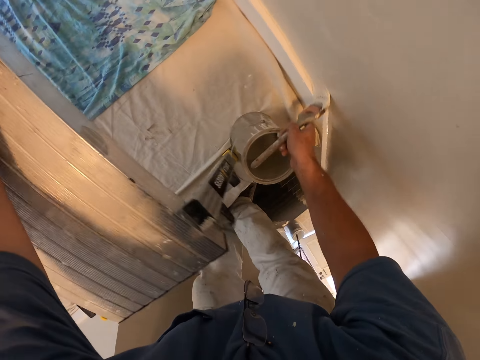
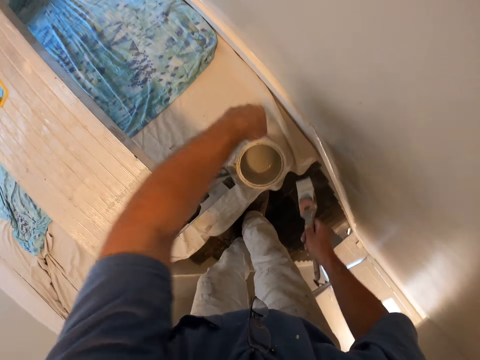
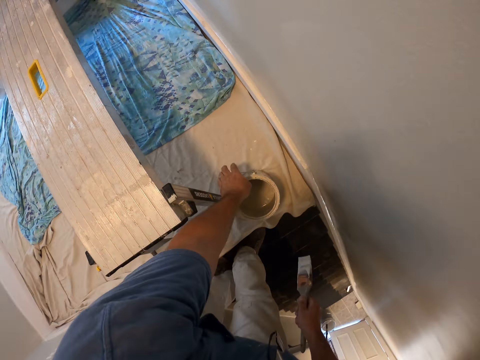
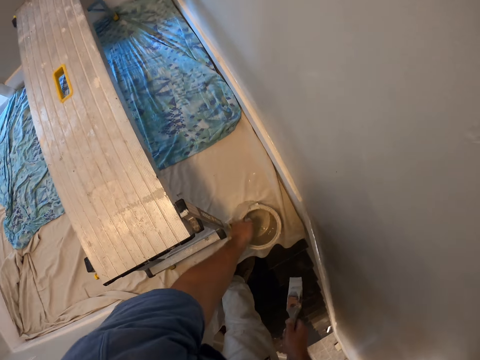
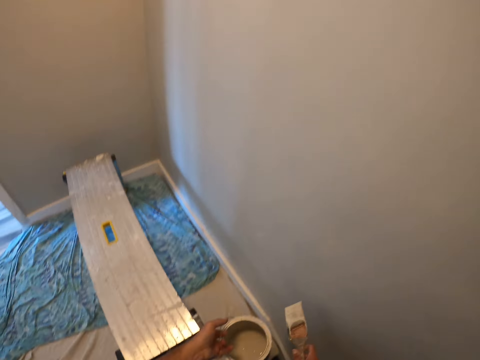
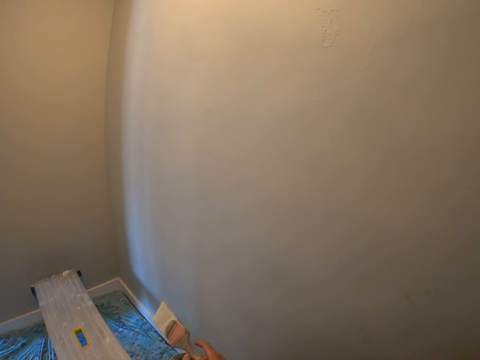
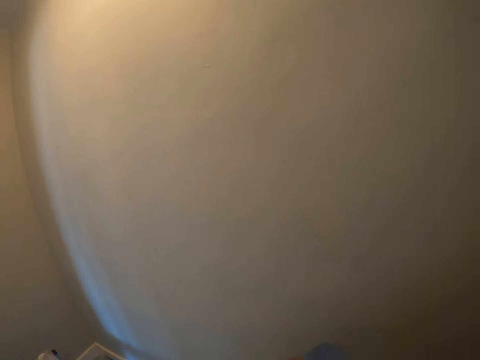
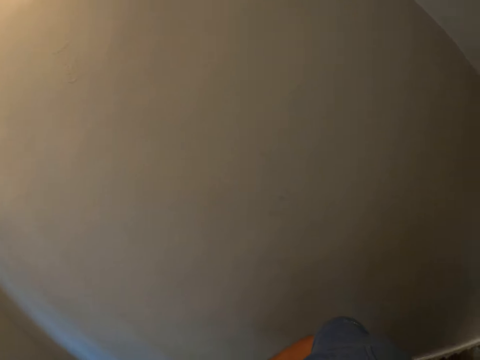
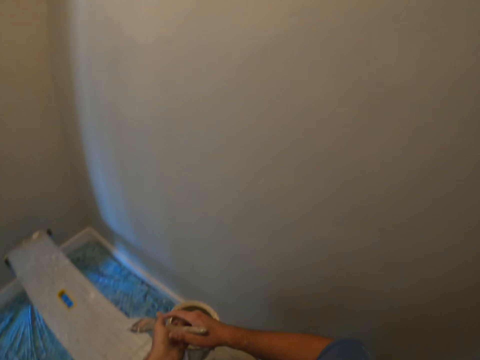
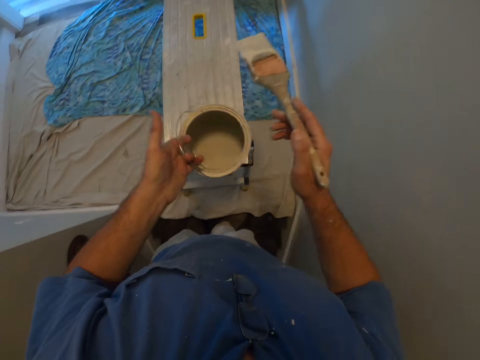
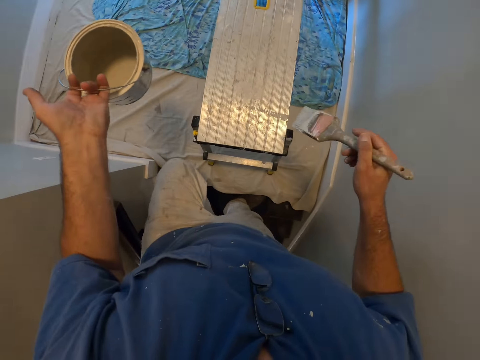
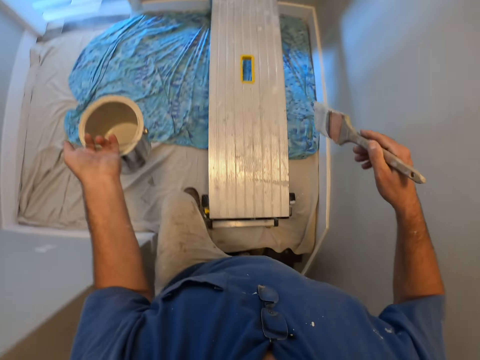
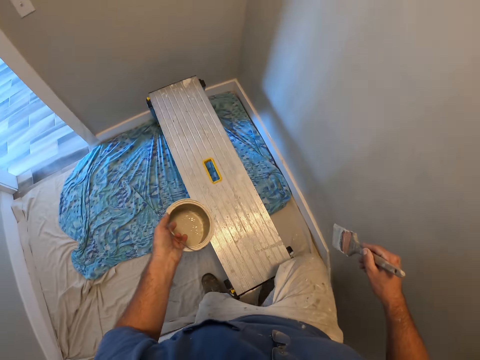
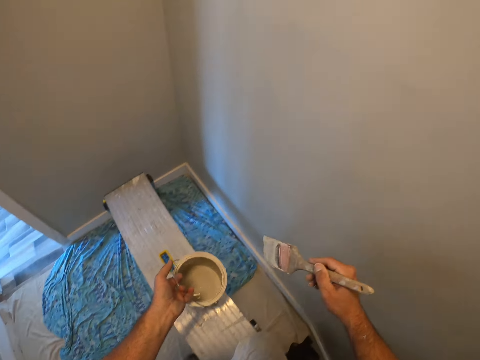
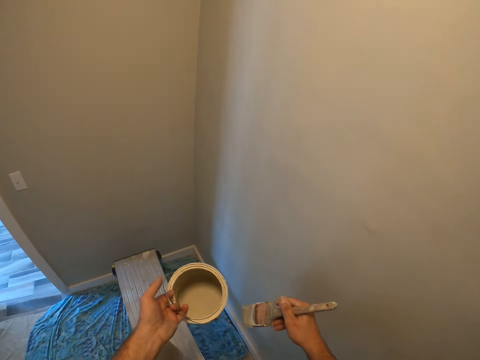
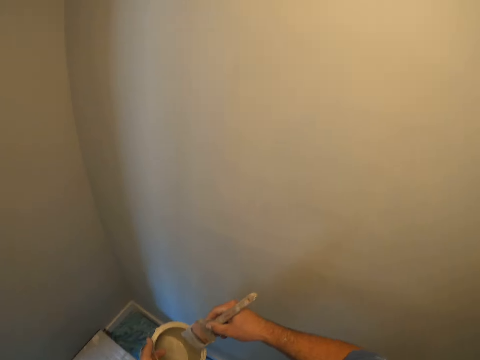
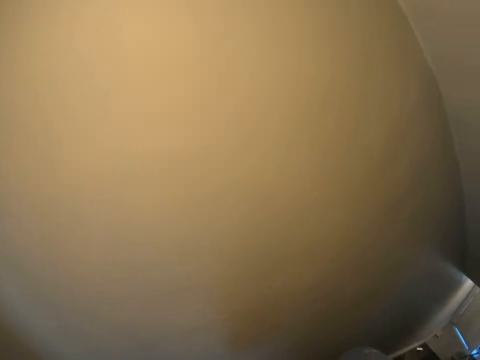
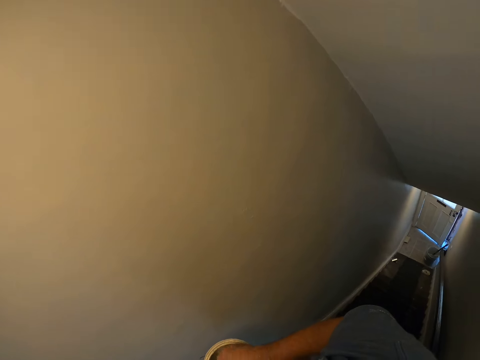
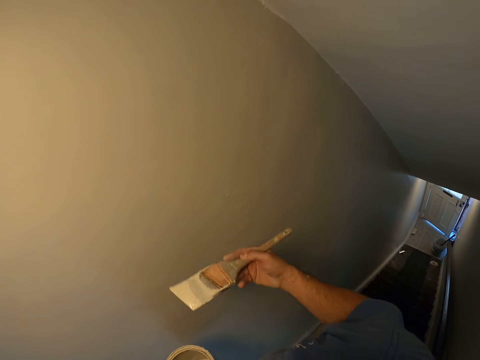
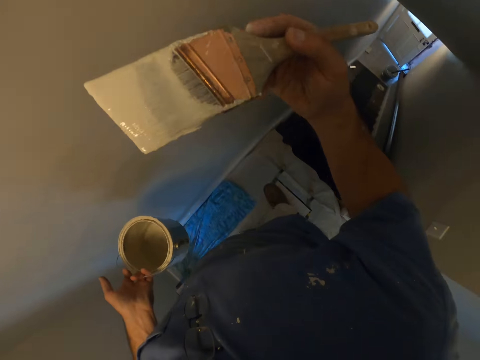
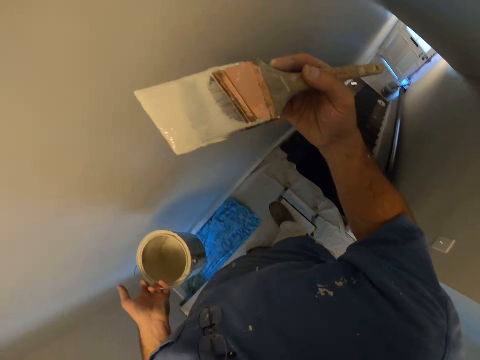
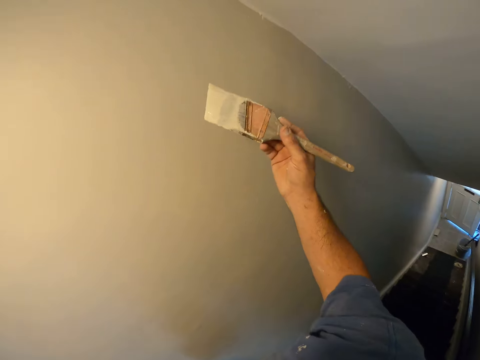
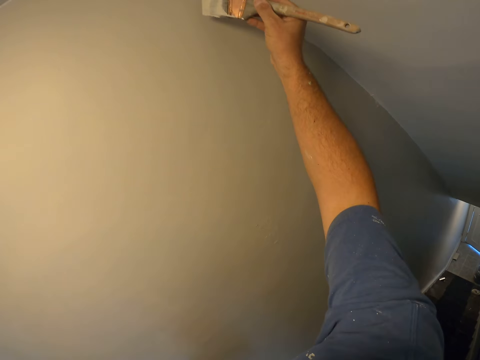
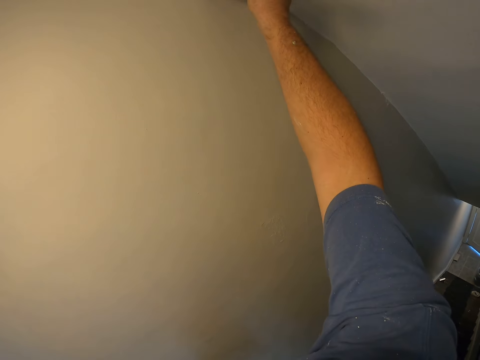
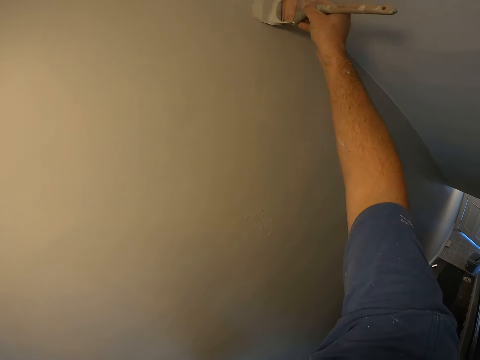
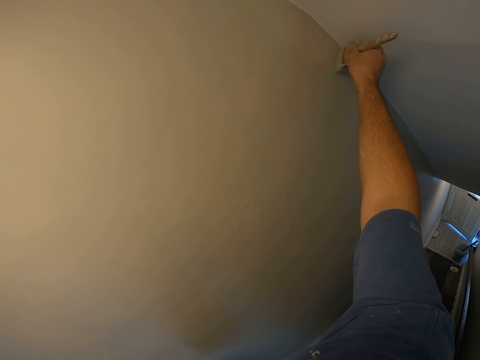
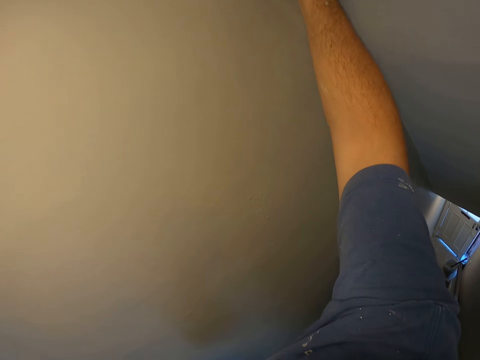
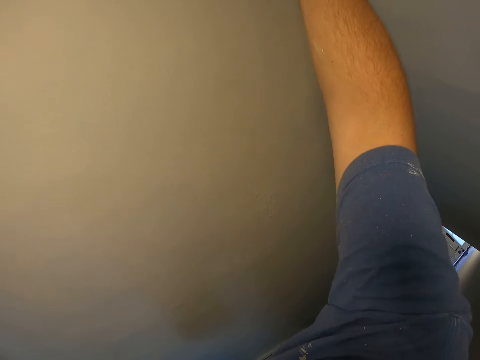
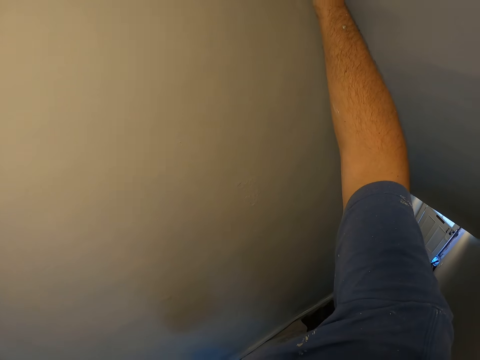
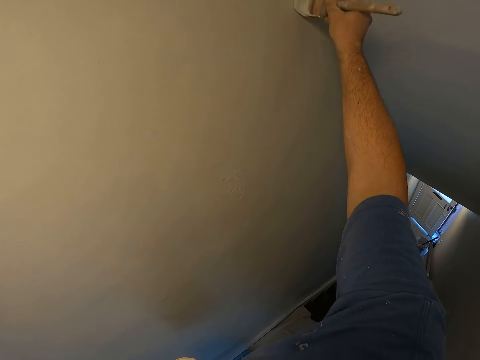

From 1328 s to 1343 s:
The camera wearer stops painting the wall. He holds the paint brush. He picks up the paint can from the floor with his left hand. He stares at the wall. He walks in the house. He takes some paint from the paint can with the paint brush. He paints the wall with the paint brush.

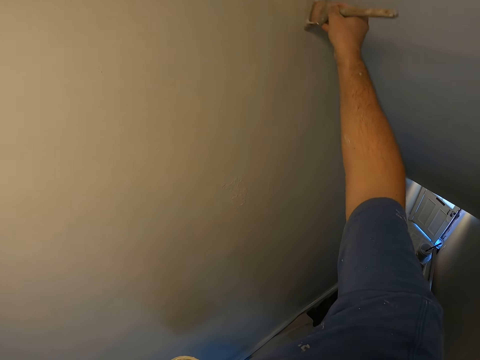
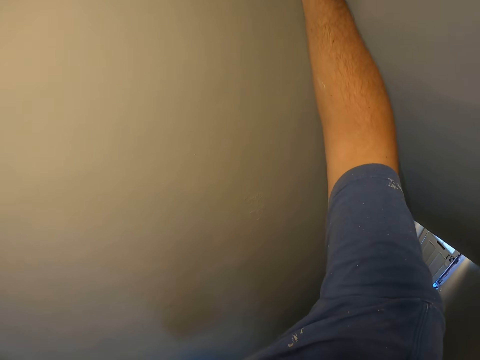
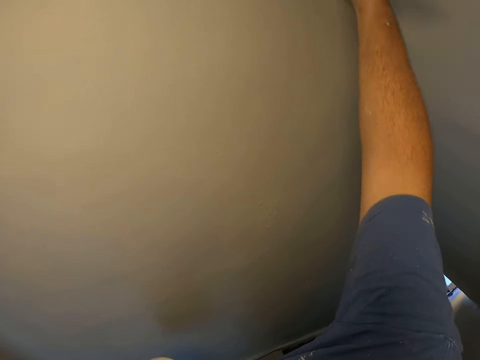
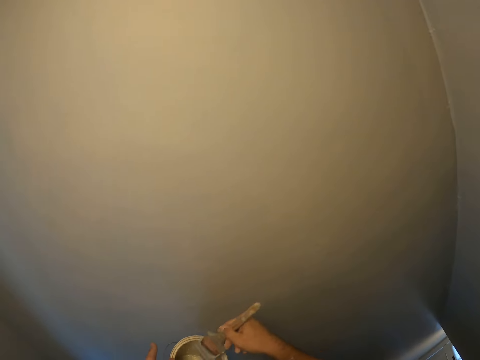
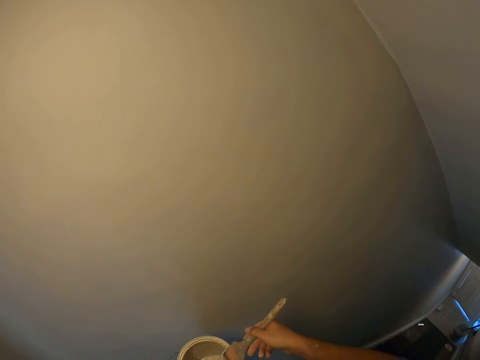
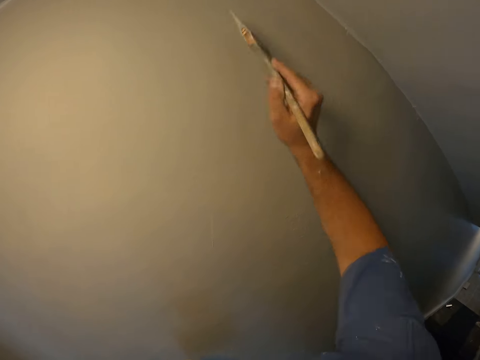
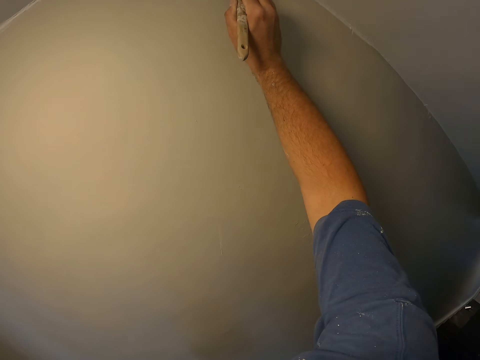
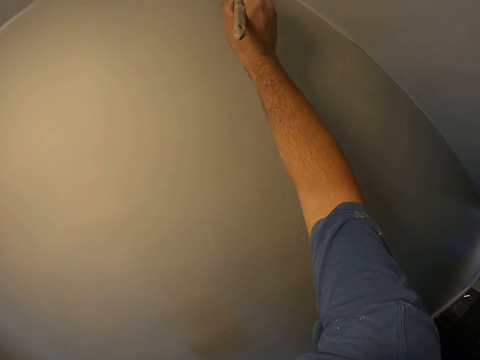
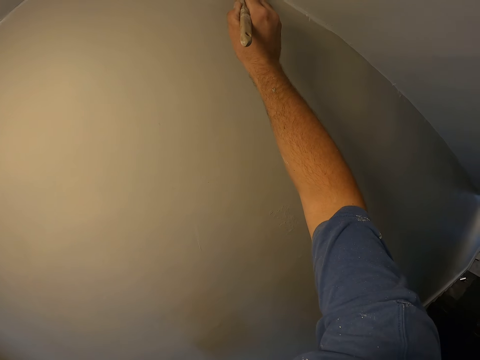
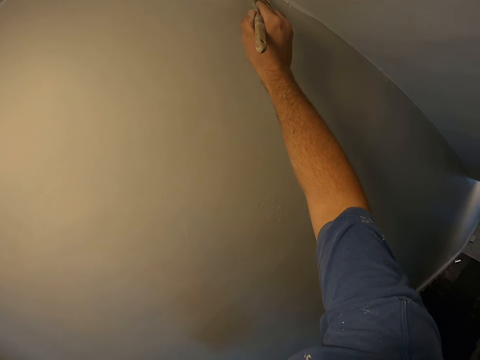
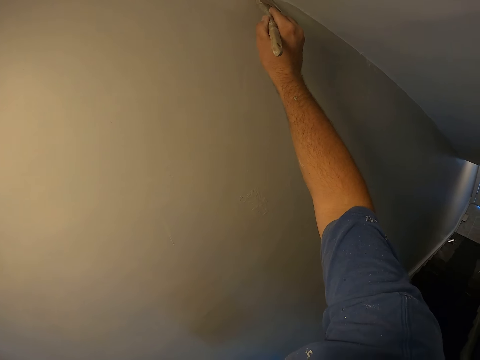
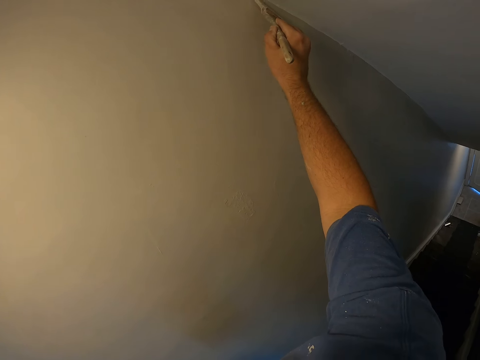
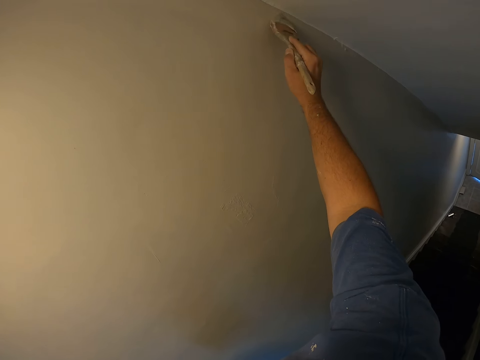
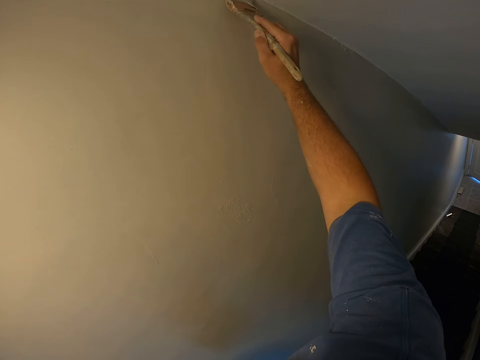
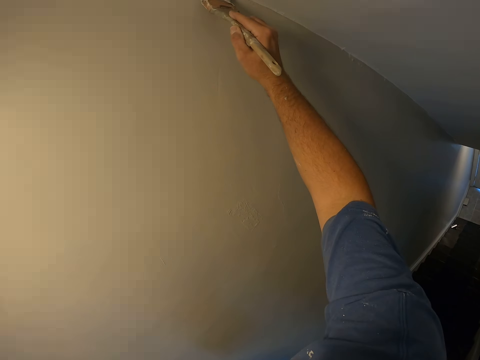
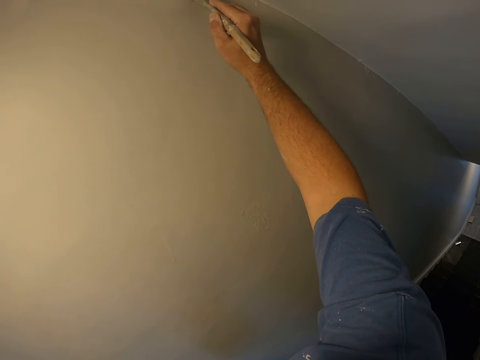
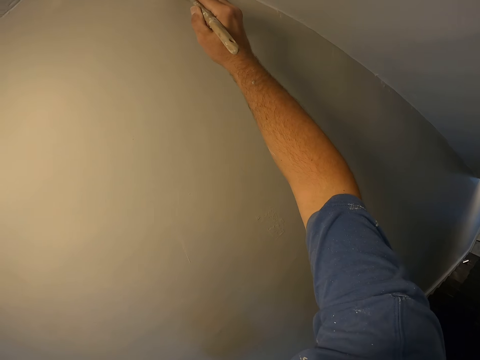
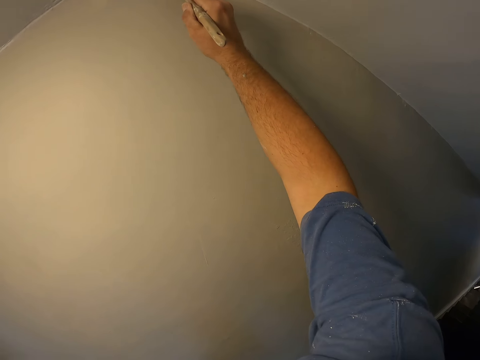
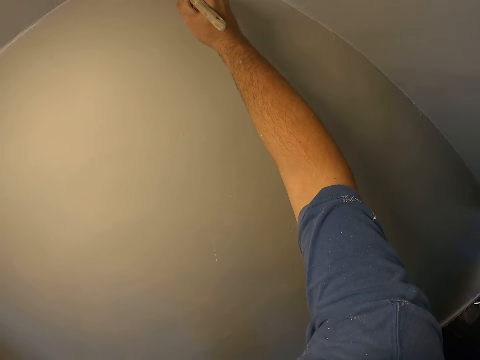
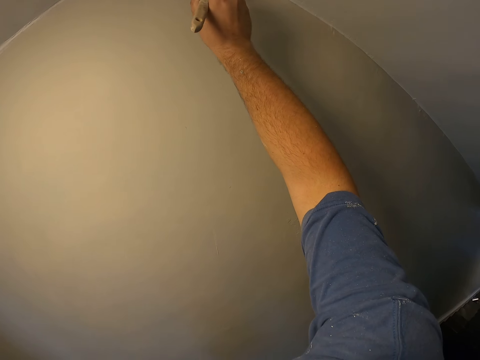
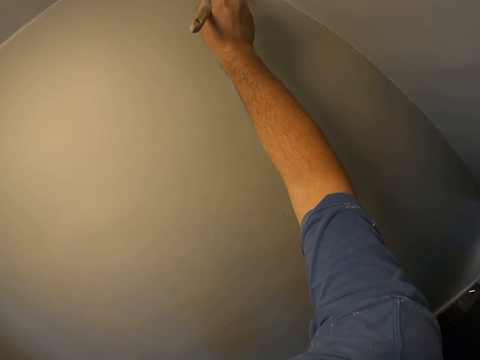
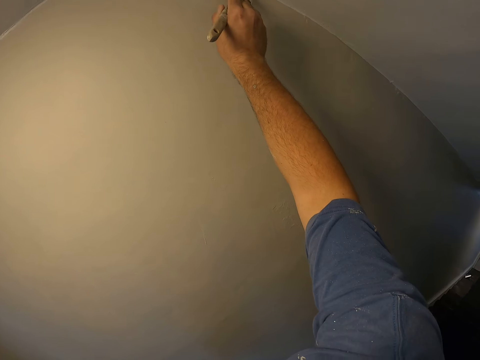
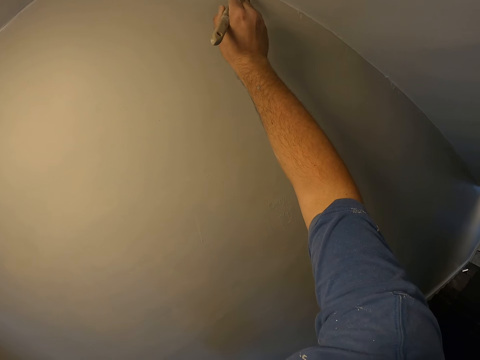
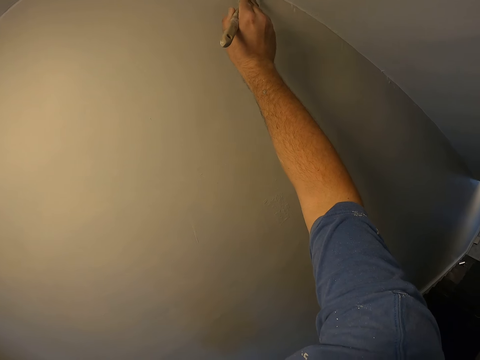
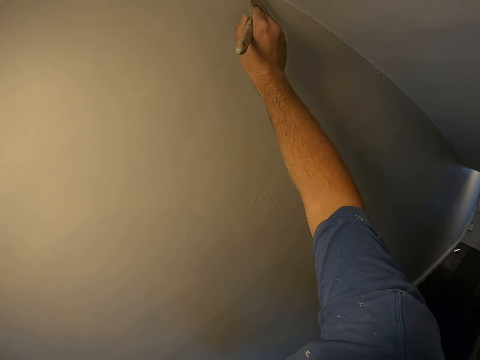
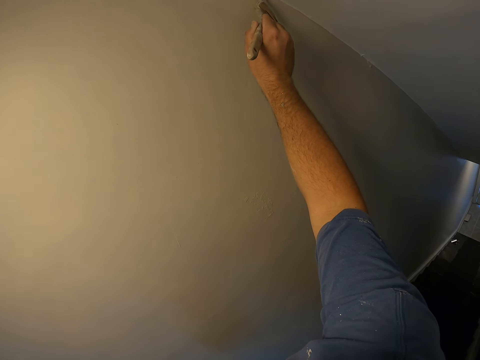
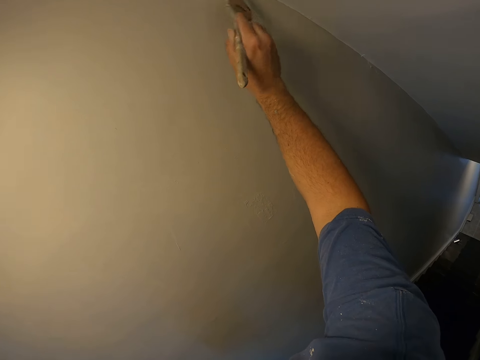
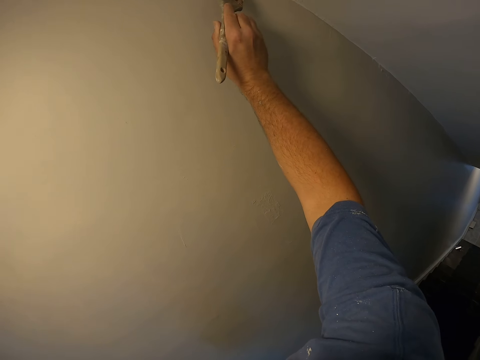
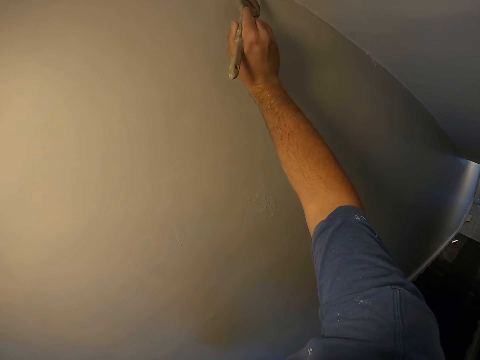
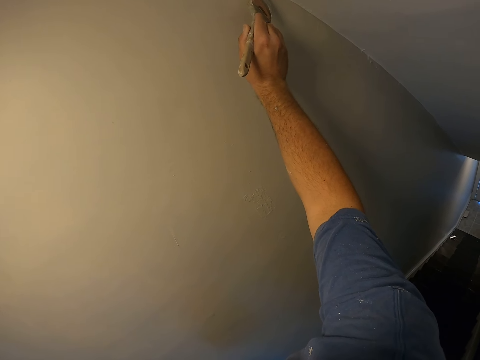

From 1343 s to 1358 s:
The camera wearer takes some paint from the paint can with the paint brush. They paint the wall with the paint brush.
